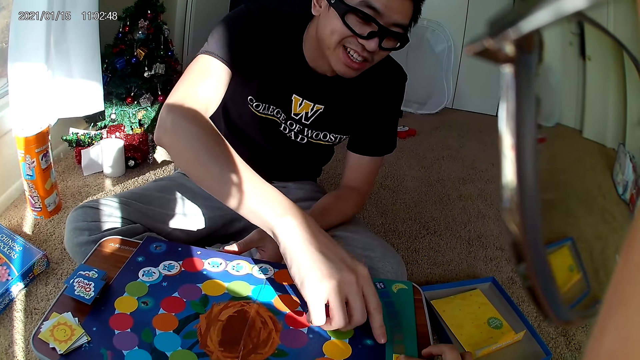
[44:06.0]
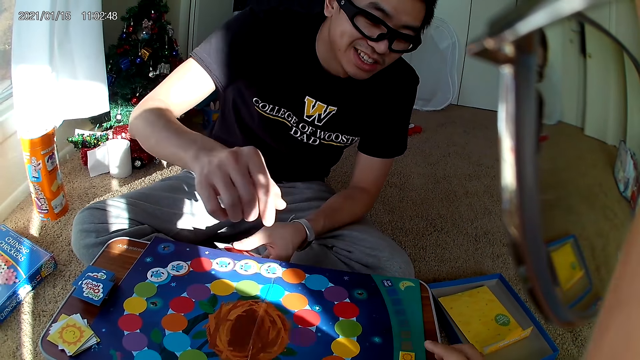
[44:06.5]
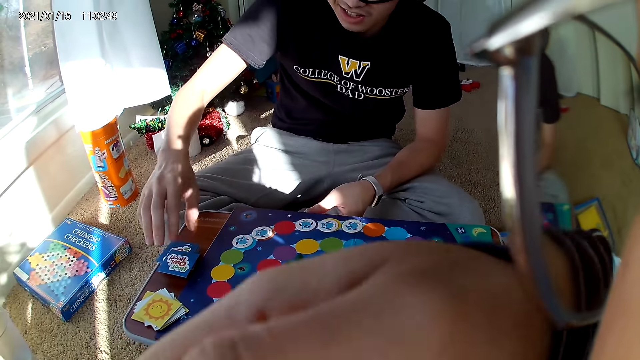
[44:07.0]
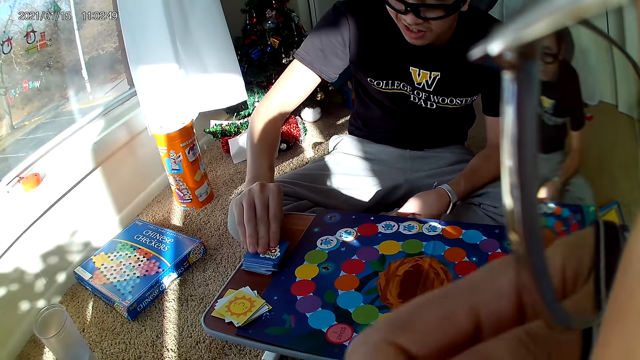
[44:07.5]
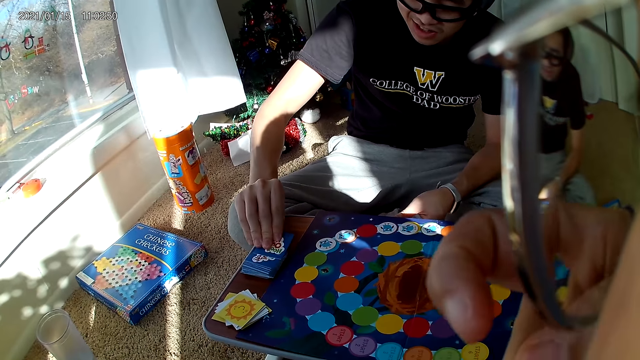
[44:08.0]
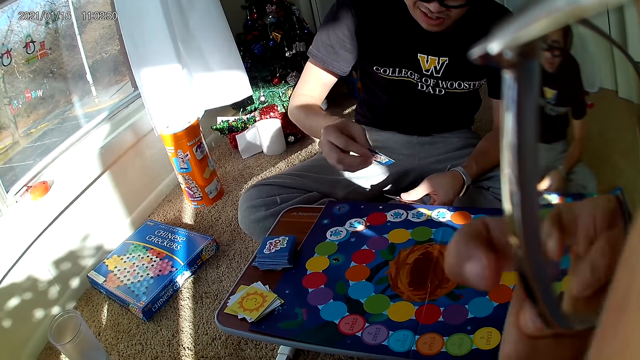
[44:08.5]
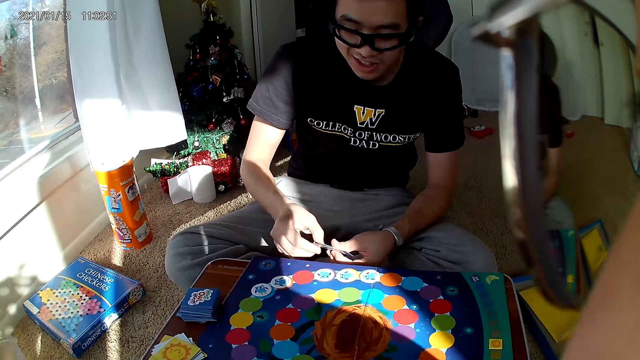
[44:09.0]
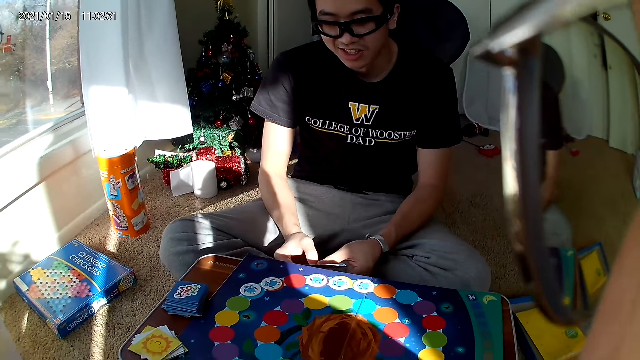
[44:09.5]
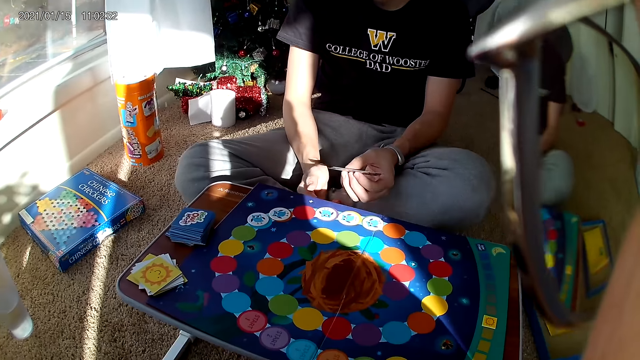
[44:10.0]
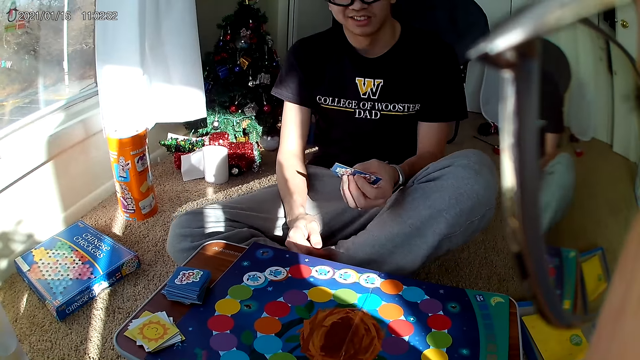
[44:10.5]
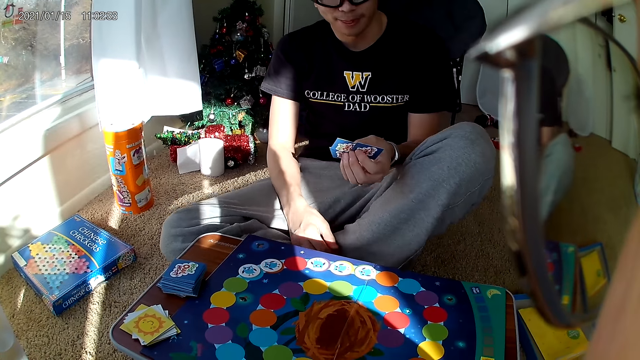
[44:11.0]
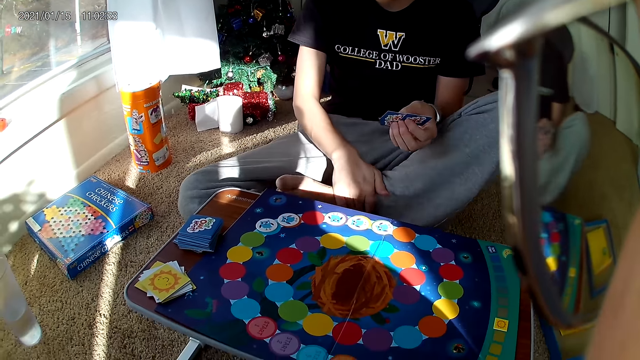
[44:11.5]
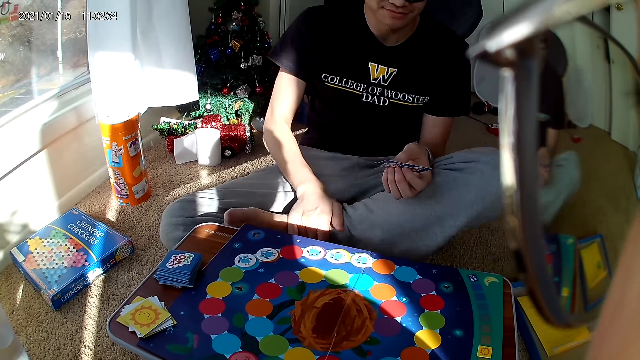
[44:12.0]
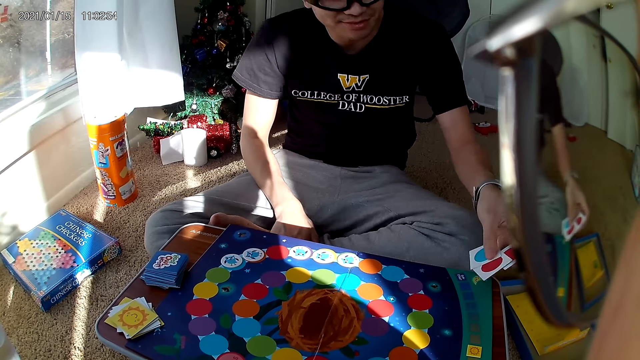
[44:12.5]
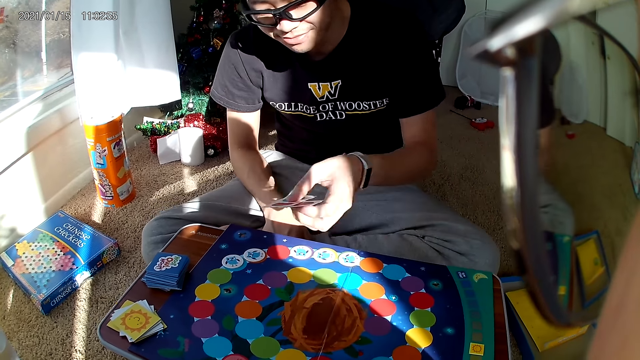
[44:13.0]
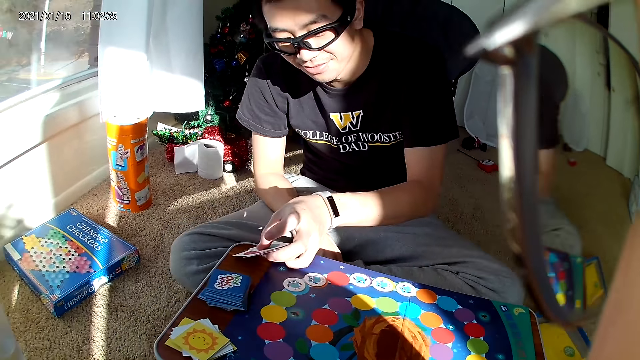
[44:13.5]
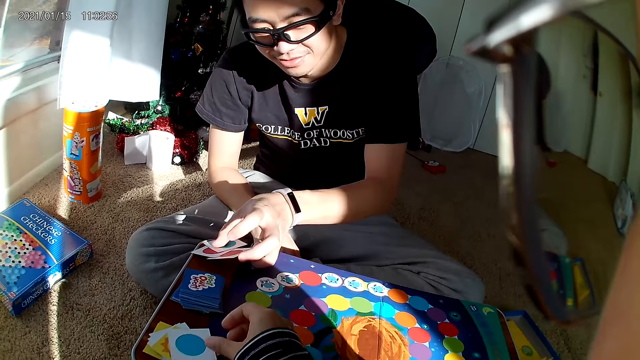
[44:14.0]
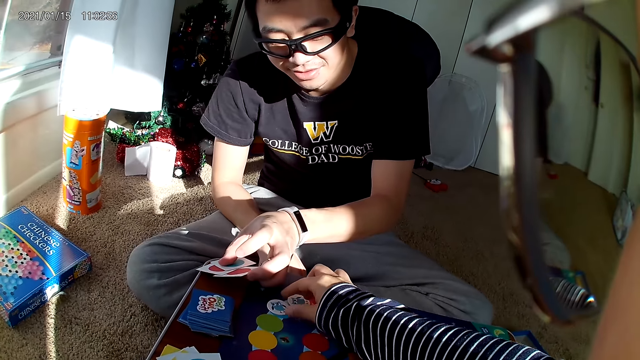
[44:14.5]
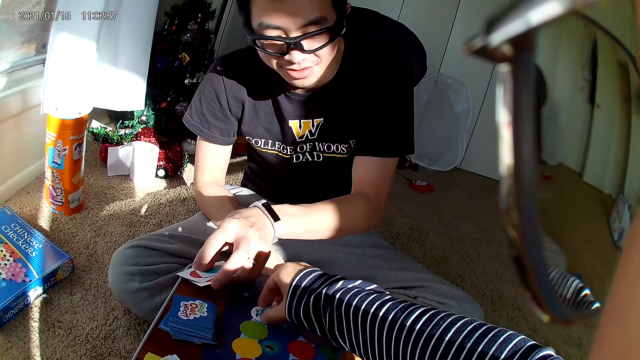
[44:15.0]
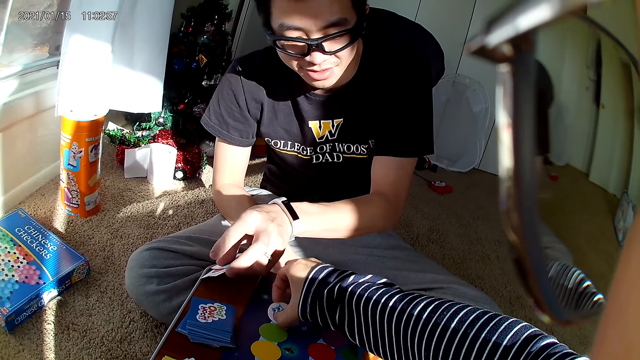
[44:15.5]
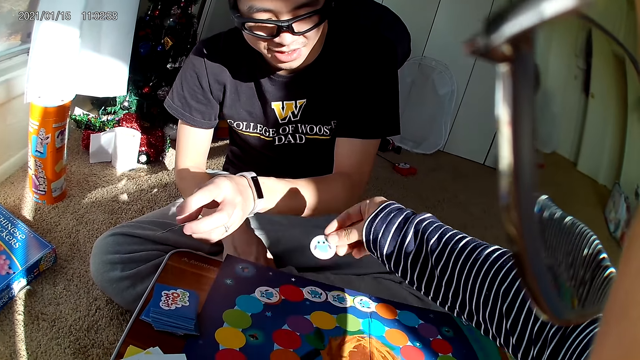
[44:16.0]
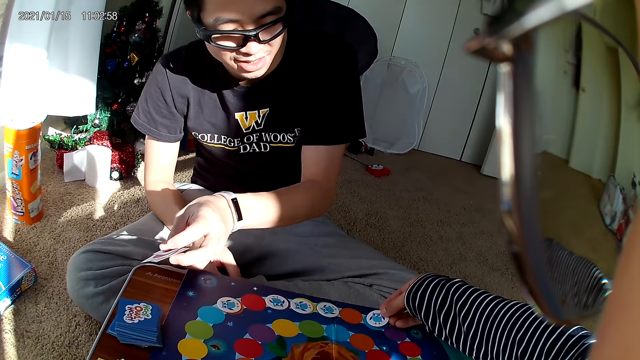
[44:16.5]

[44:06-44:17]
A man moves a card with his right index finger. The man takes a card from the card deck. The camera wearer drops a card on the card pile with her right hand. She moves a card on the cardboard. She picks up a sticker.

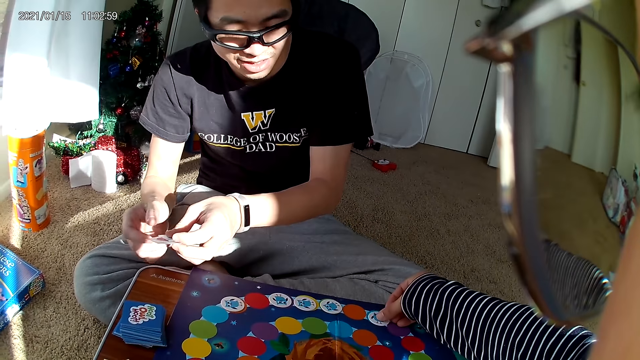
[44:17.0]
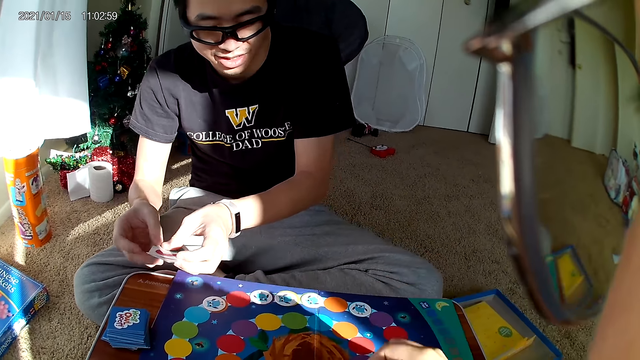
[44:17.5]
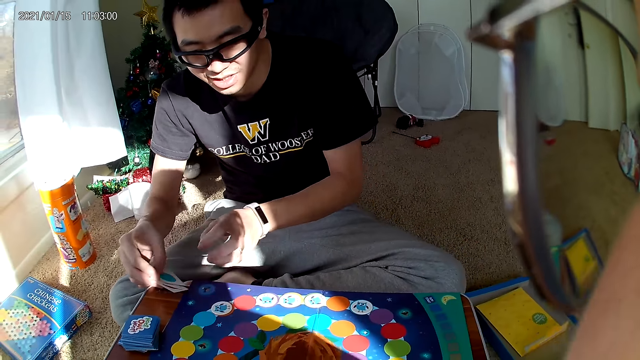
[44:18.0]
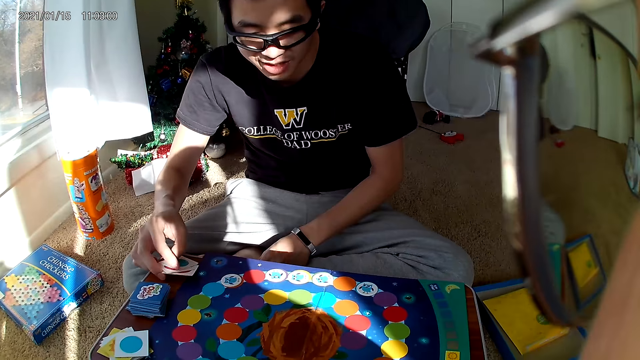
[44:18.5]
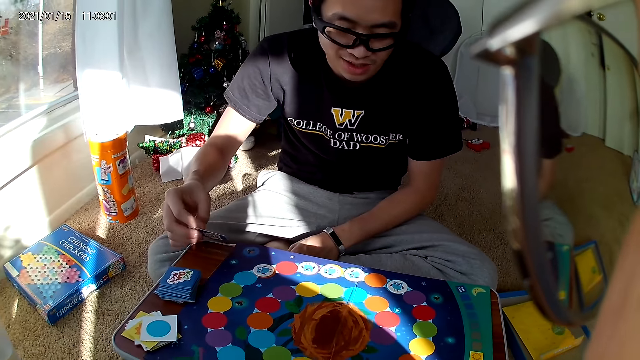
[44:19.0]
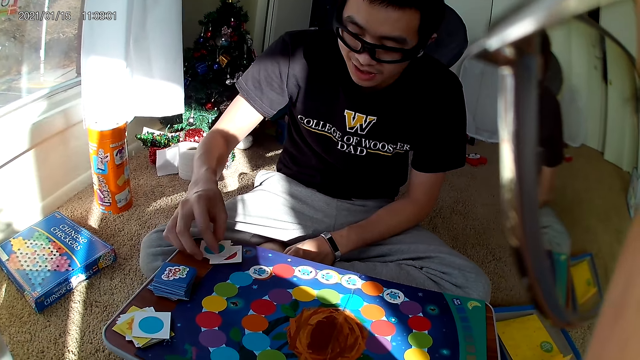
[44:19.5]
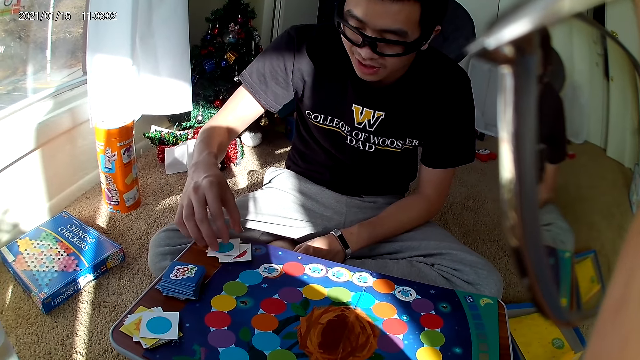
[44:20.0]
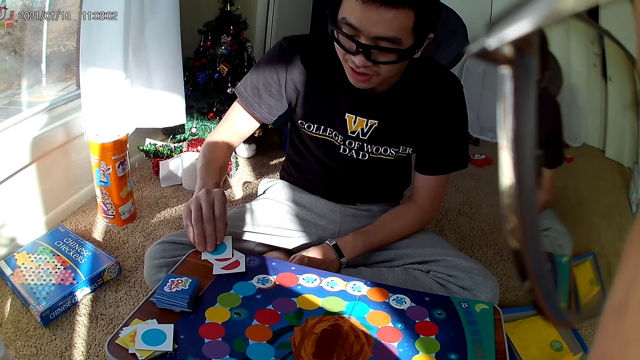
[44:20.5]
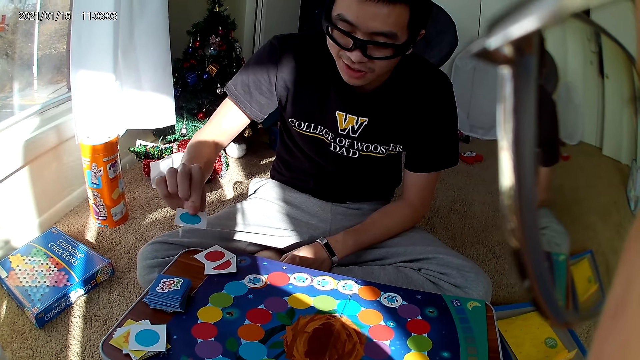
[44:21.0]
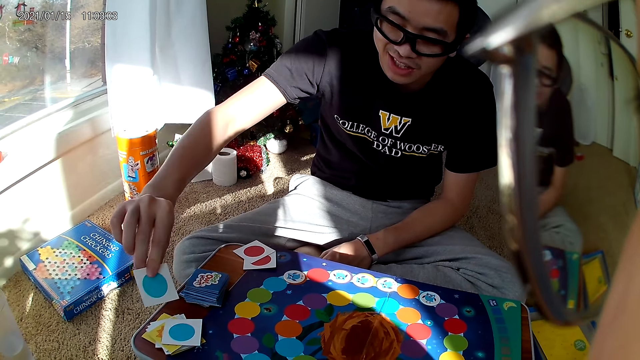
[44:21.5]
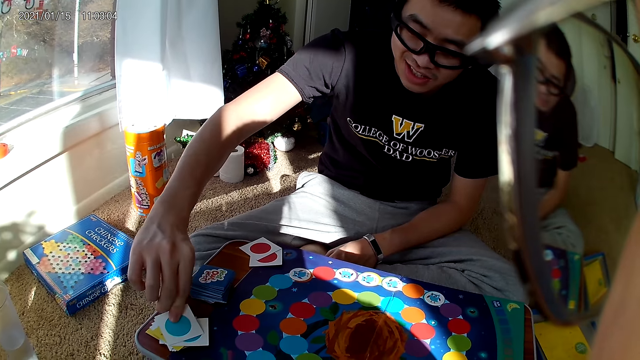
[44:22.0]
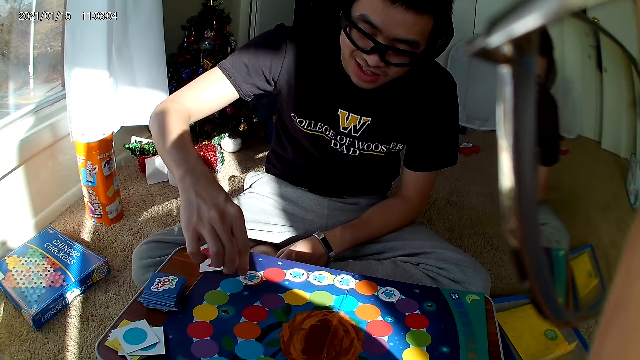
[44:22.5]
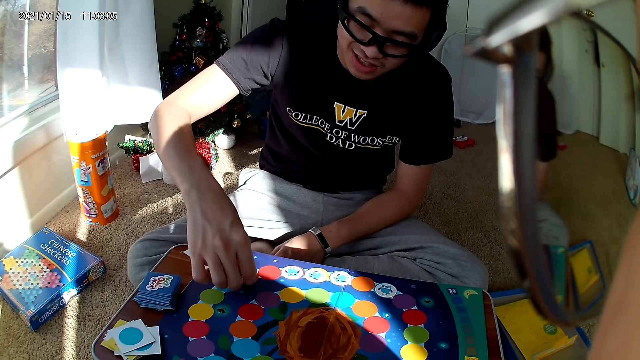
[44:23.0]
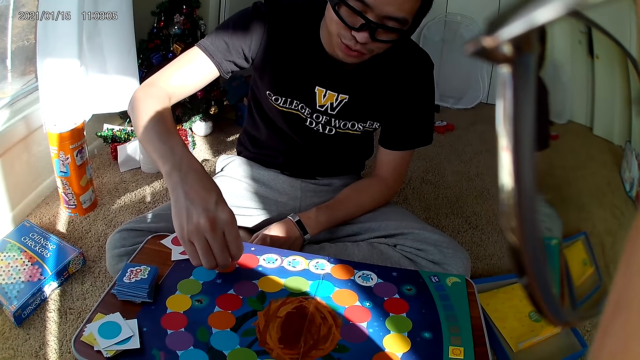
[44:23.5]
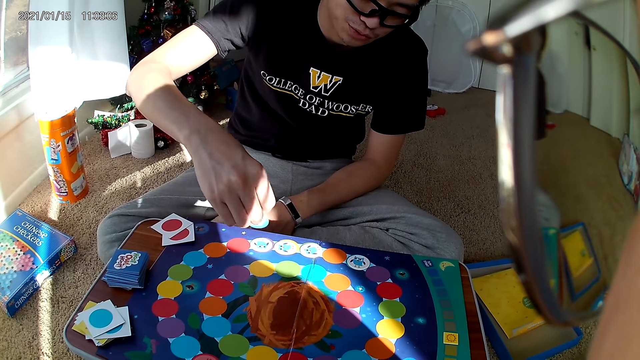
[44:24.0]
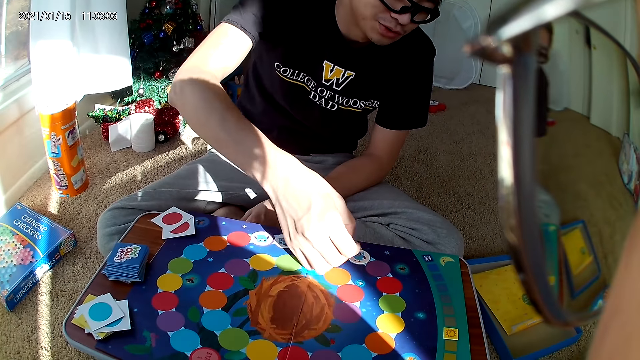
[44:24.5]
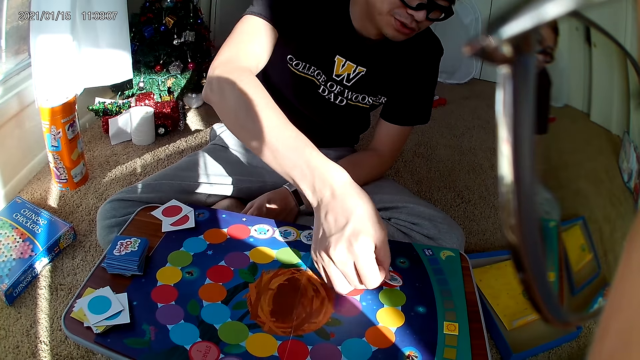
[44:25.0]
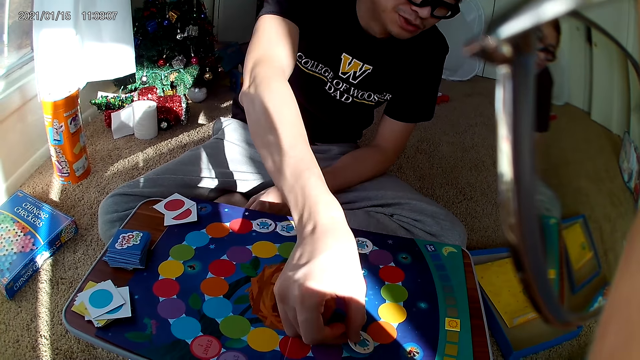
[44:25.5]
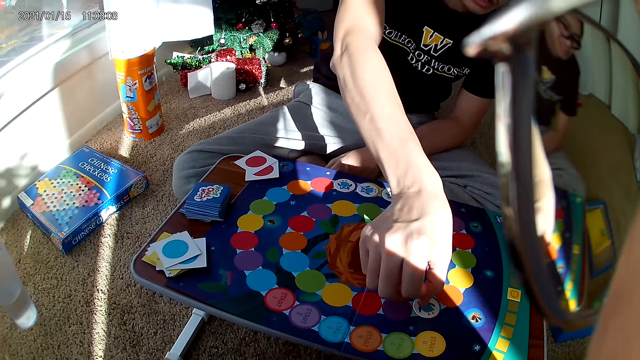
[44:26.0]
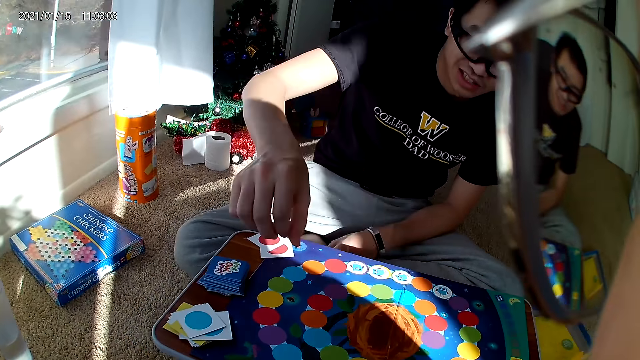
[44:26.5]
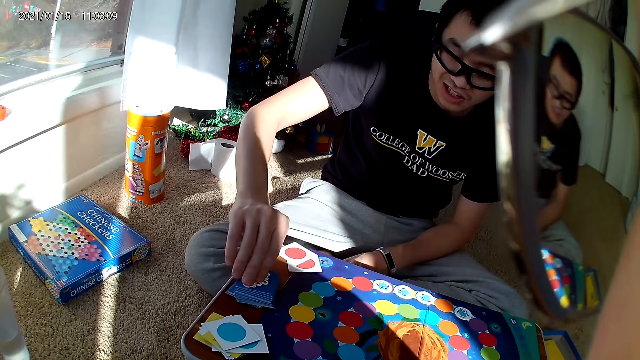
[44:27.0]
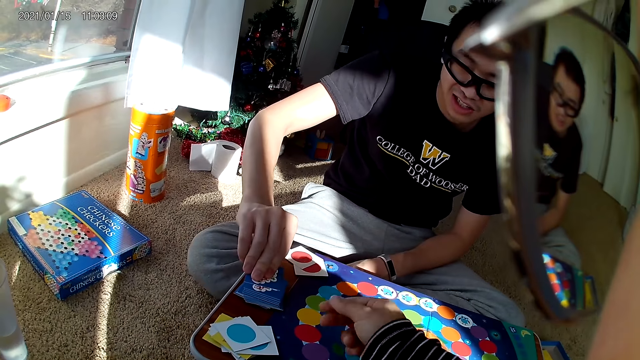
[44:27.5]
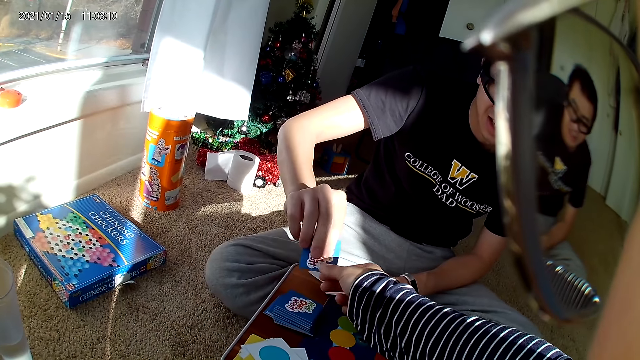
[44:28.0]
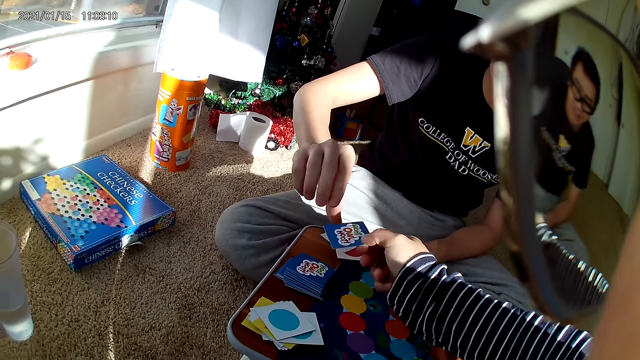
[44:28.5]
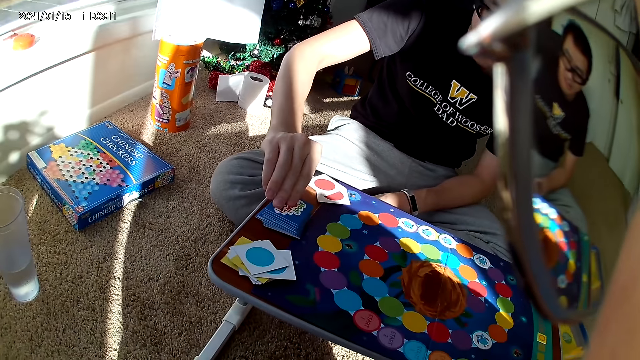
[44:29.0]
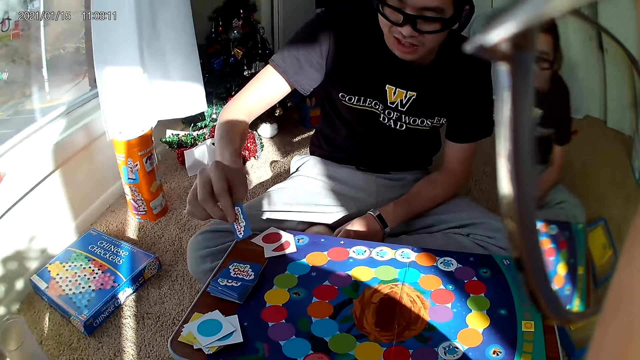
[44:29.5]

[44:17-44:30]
The camera wearer puts the sticker down. A man drops his set of cards on the wooden board. The man takes a card with his right hand. The man drops the card on the card pile. The man moves a card on the cardboard, picks up a sticker and puts the sticker down. The man takes a card from the card deck with his right hand. The camera wearer collects the card from the man with her right hand. The man takes a card from the card deck with his right hand.
